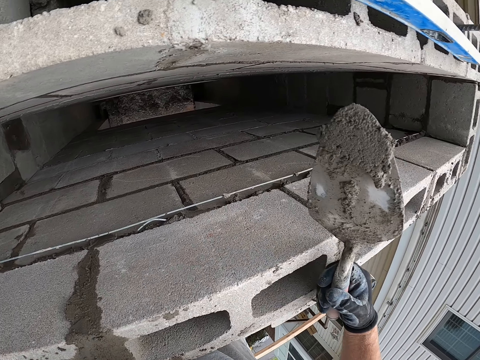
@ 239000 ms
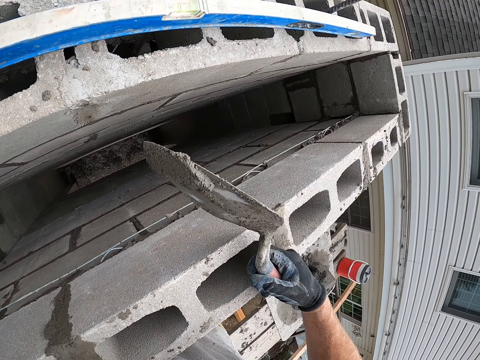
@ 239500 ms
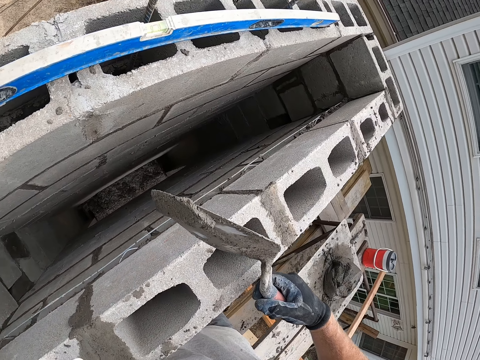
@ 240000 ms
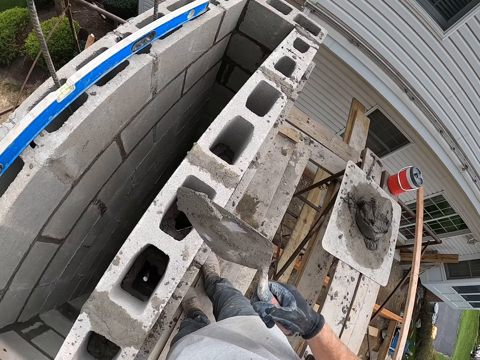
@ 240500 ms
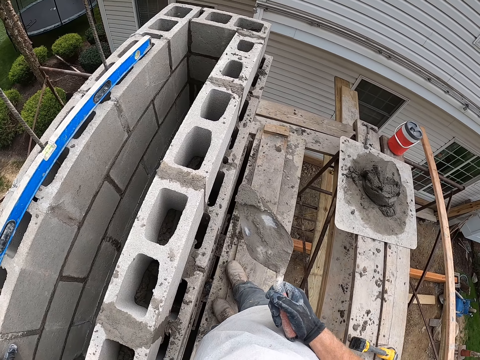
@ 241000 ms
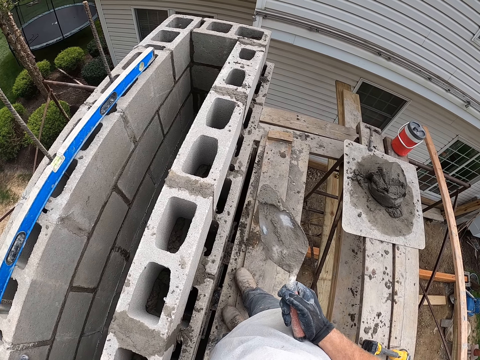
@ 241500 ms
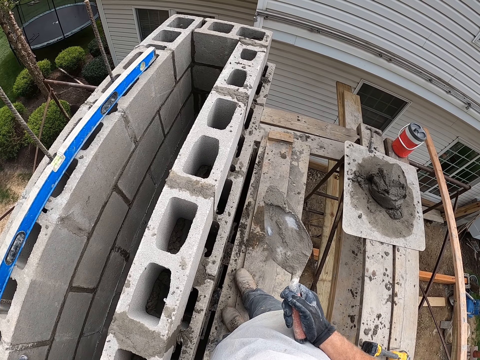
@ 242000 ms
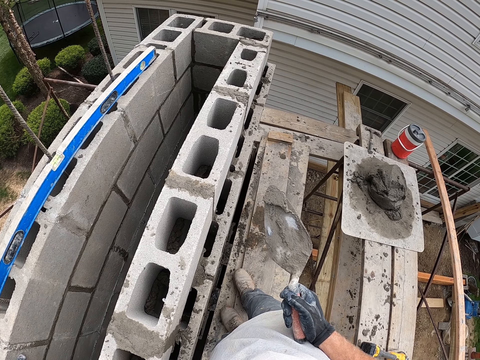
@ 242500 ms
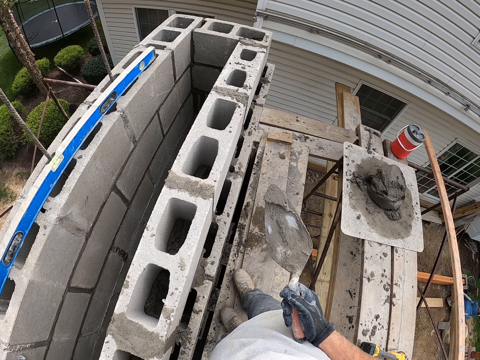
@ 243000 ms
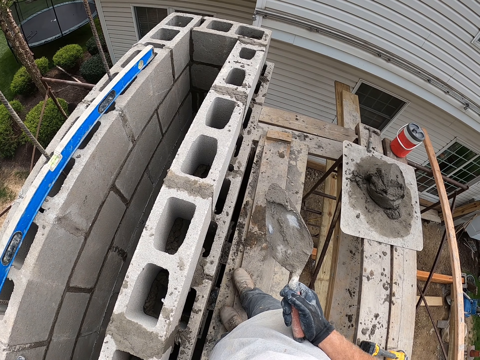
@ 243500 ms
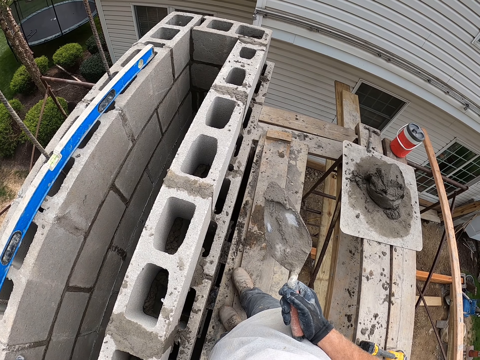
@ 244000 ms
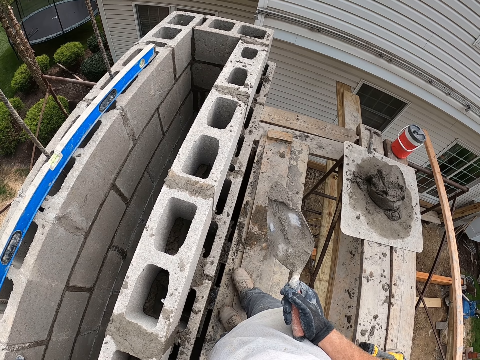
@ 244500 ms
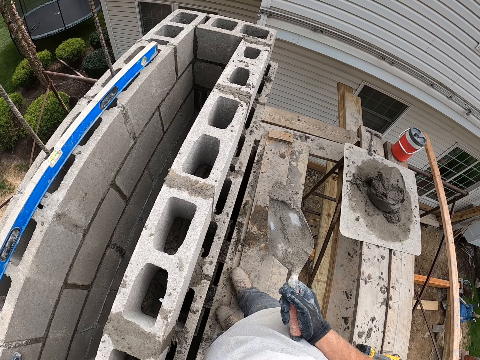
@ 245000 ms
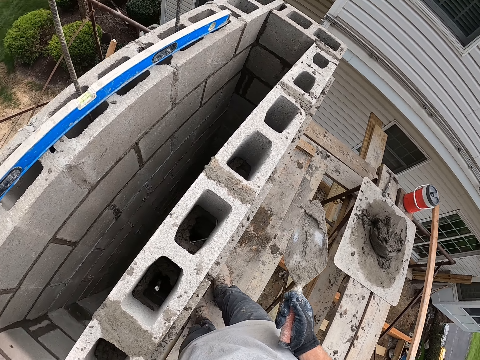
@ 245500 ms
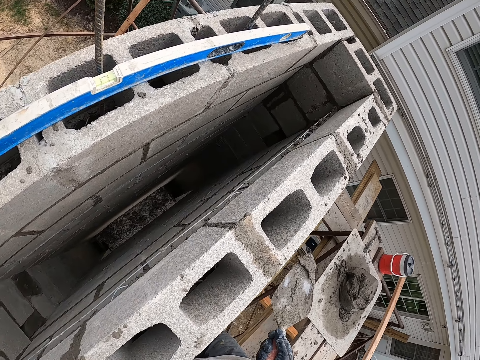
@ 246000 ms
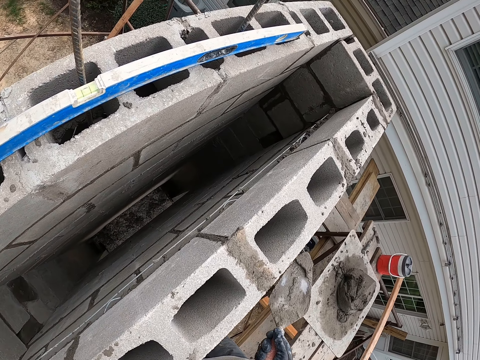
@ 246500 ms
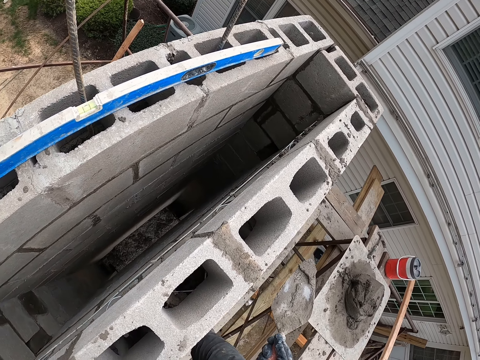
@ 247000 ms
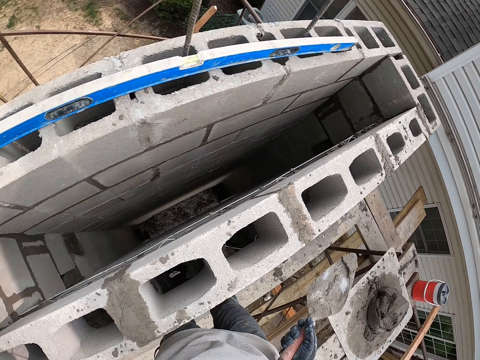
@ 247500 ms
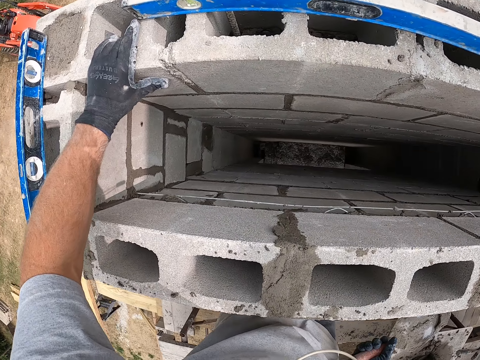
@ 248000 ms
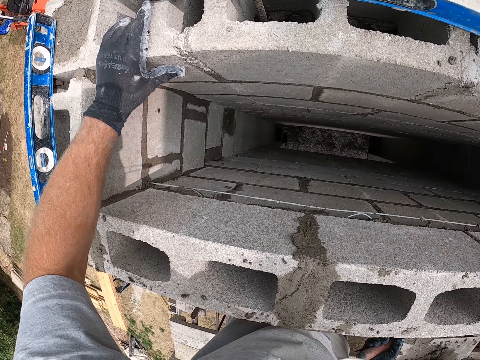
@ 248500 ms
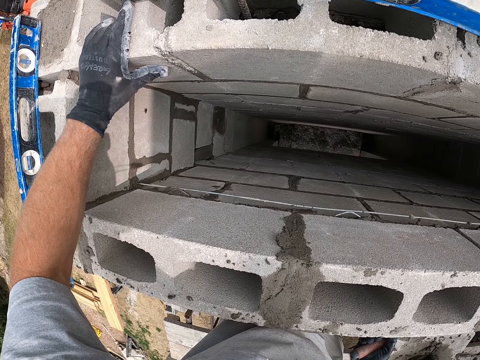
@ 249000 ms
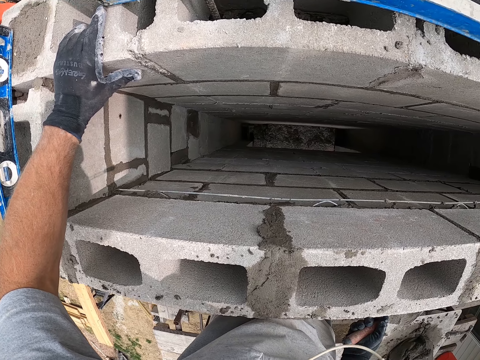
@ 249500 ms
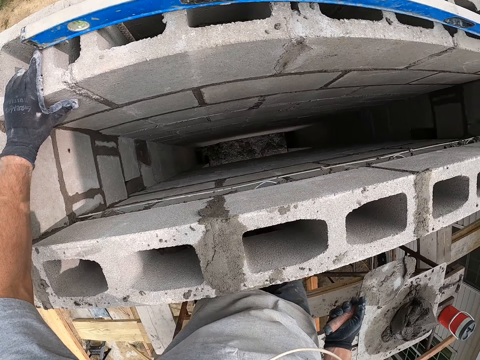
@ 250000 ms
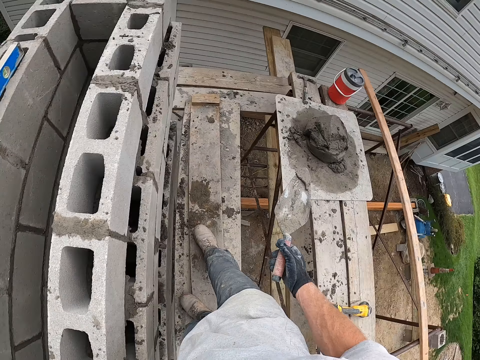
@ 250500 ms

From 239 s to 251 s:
The camera wearer looks around.

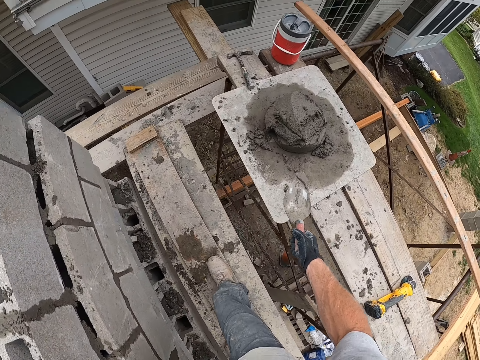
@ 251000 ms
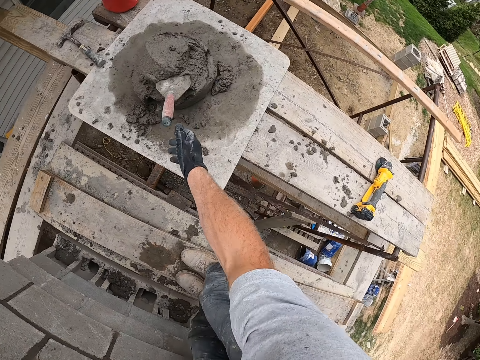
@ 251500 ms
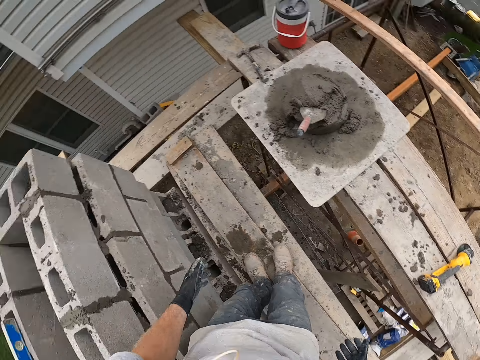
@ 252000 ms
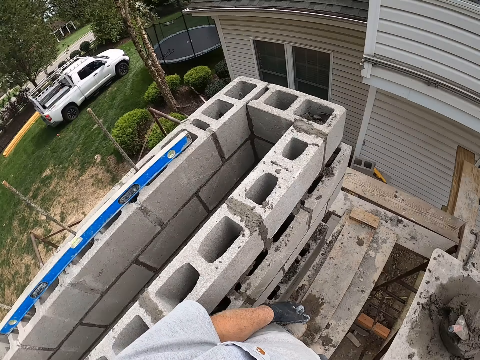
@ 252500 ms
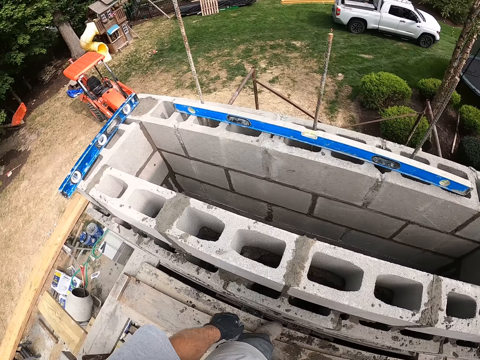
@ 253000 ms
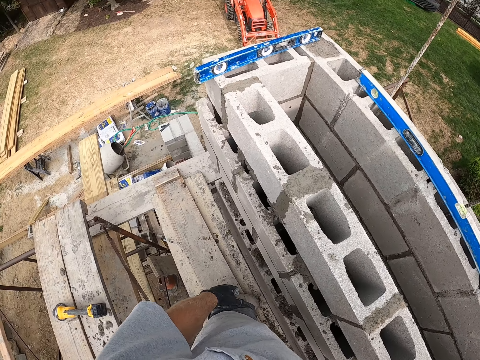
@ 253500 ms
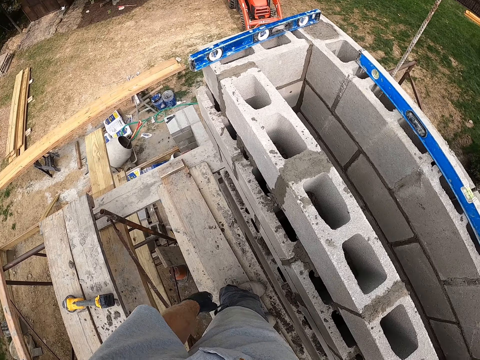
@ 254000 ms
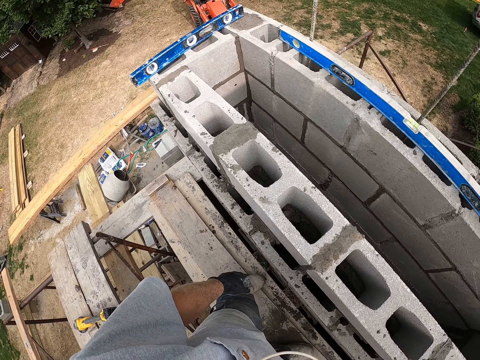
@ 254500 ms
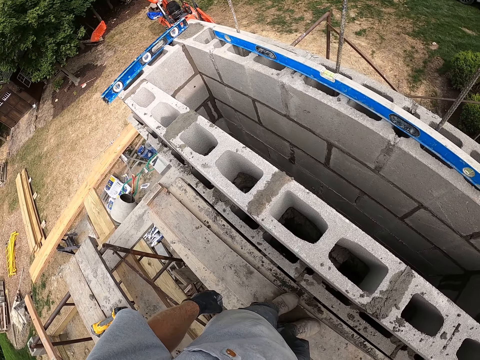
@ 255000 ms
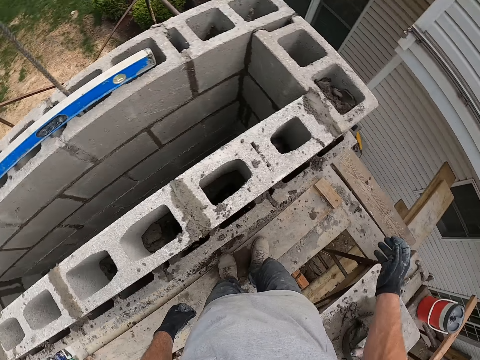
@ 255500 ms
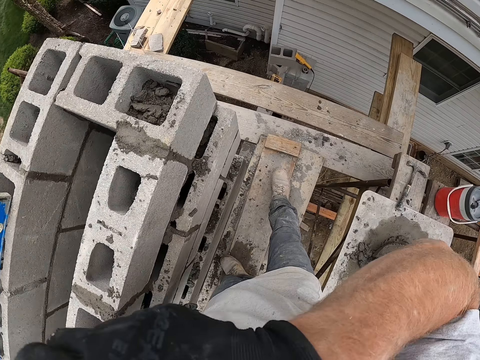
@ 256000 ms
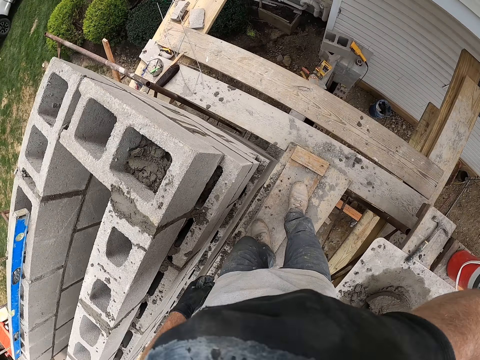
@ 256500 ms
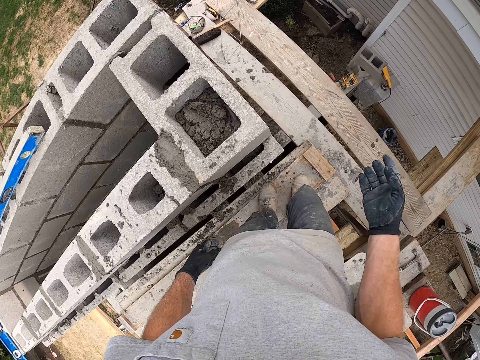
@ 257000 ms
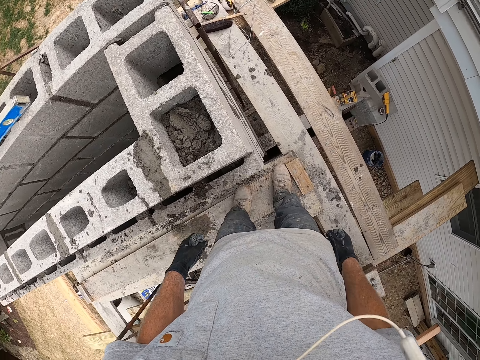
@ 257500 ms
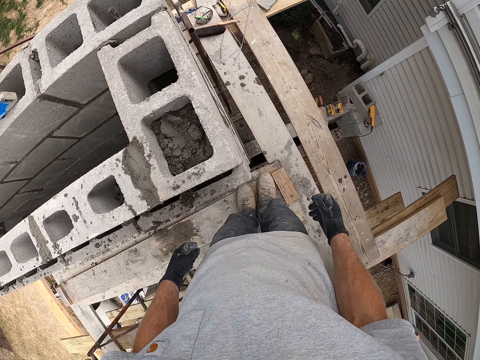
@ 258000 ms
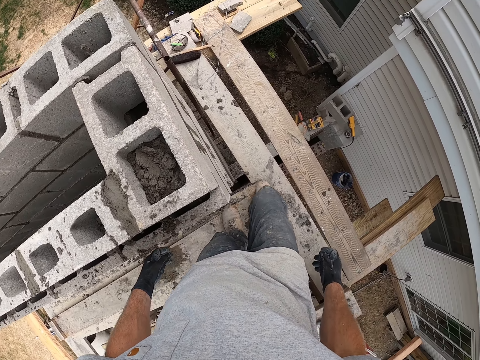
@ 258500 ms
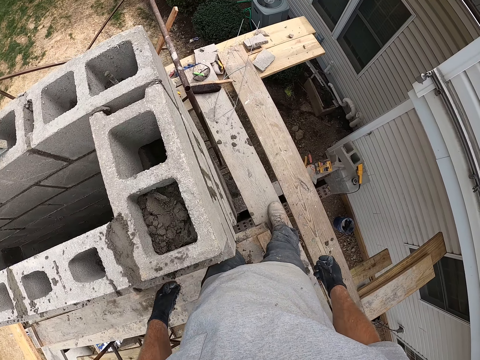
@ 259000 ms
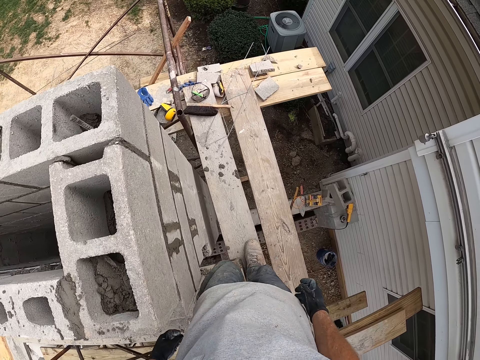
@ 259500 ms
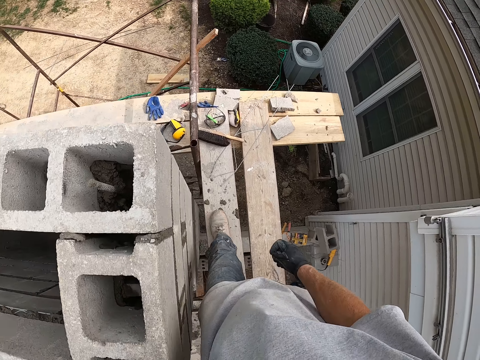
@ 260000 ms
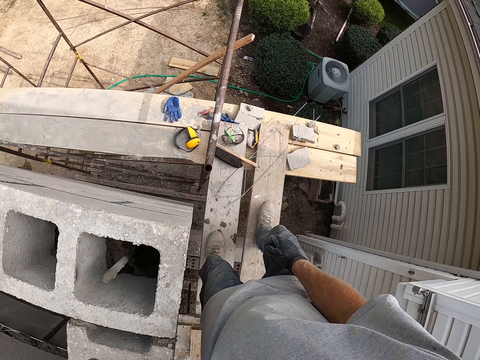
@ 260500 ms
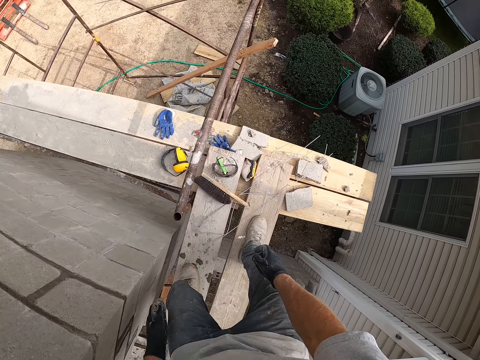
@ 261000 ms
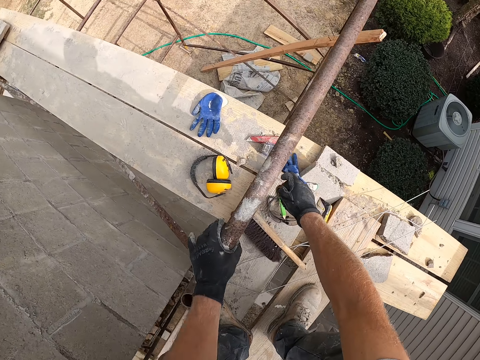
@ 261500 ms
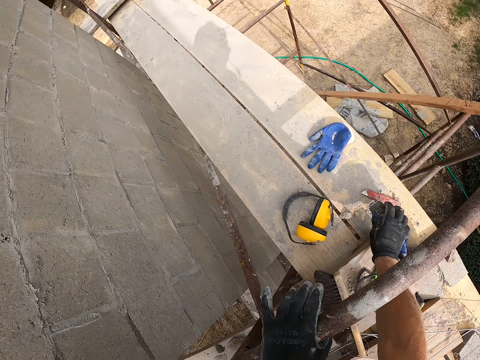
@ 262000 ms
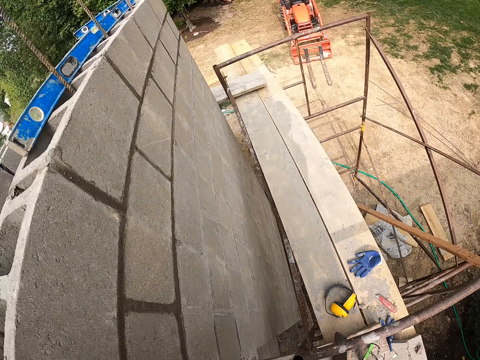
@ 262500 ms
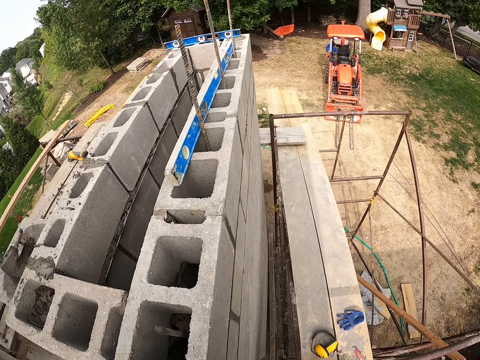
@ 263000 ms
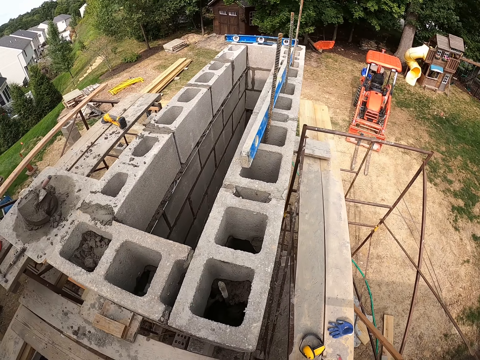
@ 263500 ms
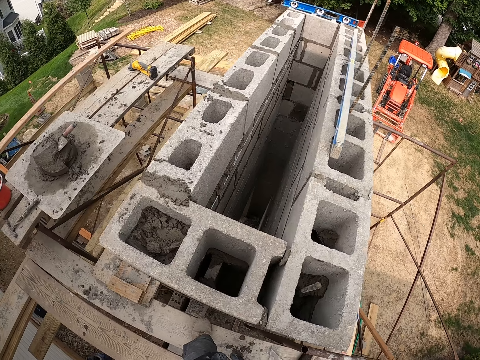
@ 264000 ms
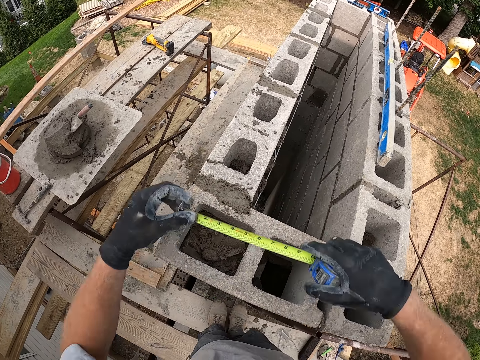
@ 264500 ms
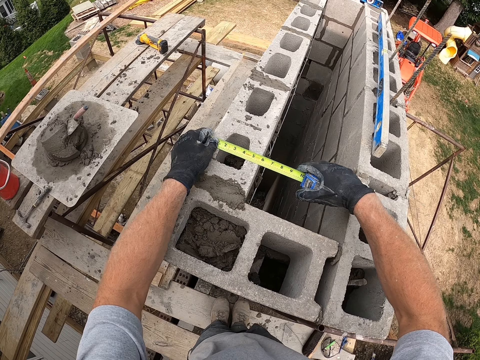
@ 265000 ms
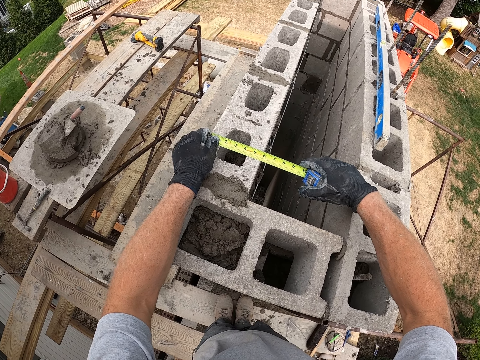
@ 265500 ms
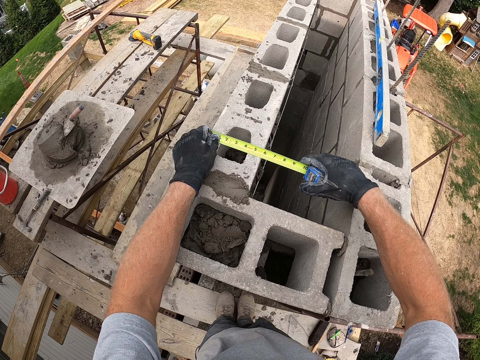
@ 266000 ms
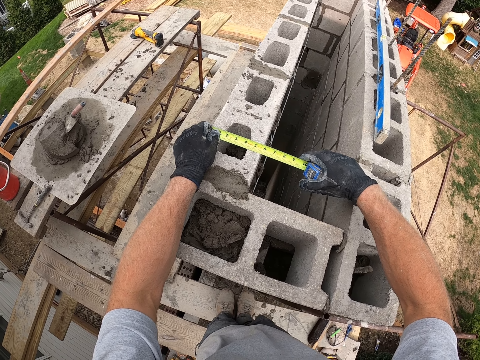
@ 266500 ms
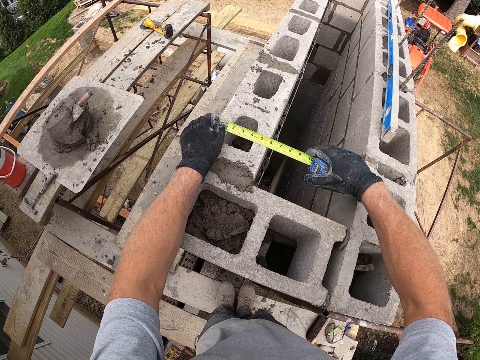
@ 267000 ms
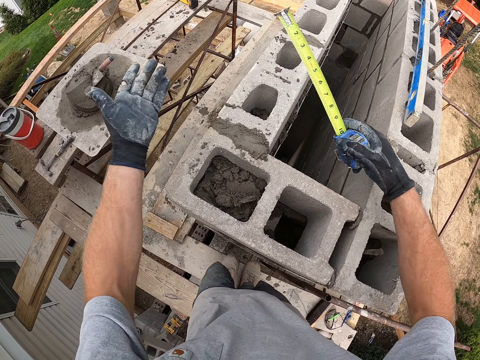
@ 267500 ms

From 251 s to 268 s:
The camera wearer drops the trowel in the mortar. He looks around. He walks on the scaffolding. He touches his face. He leans on a rung of the scaffolding iron. He picks up a locking tape rule. He measures the width of the laid blocks.
